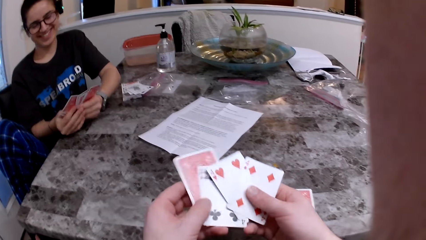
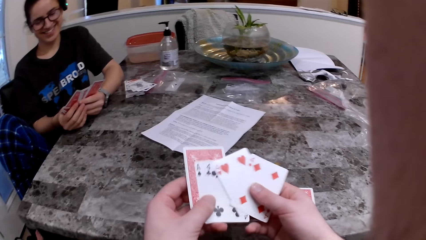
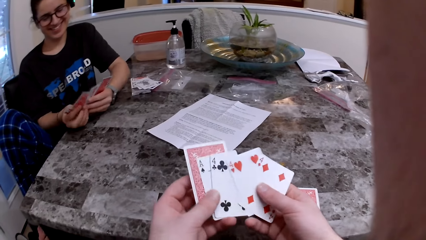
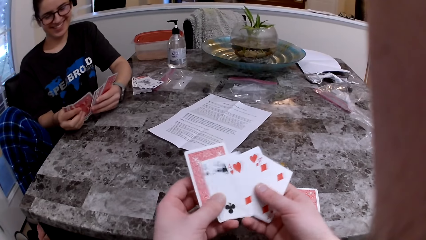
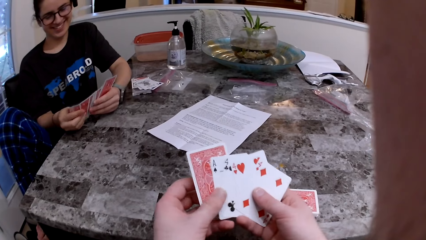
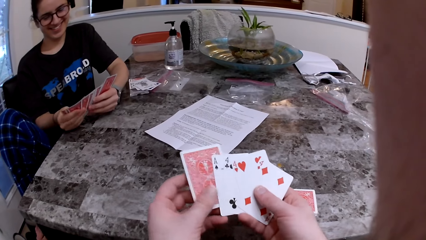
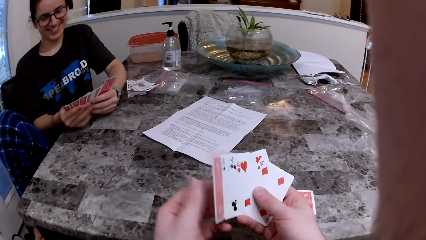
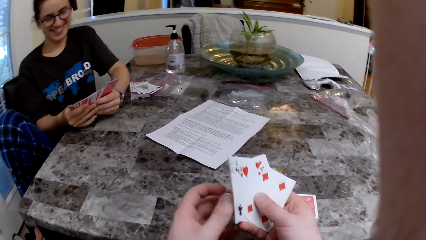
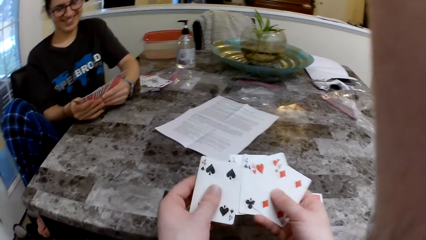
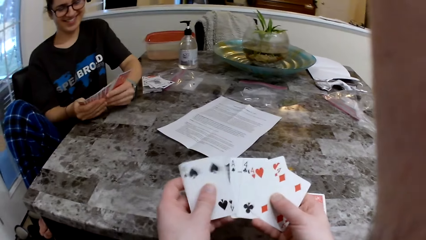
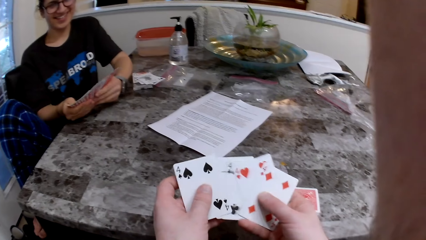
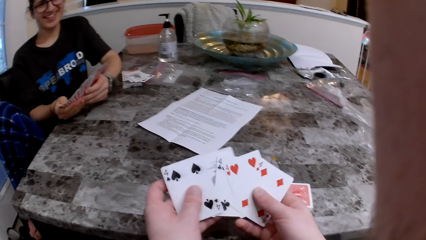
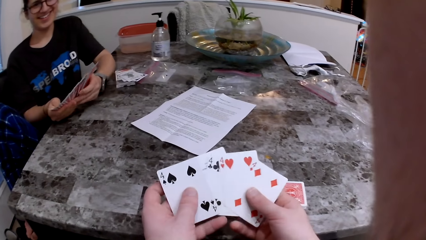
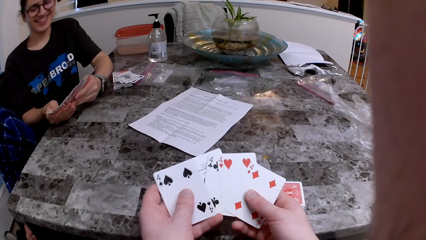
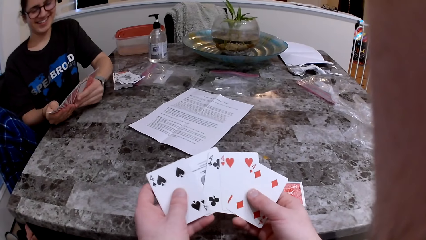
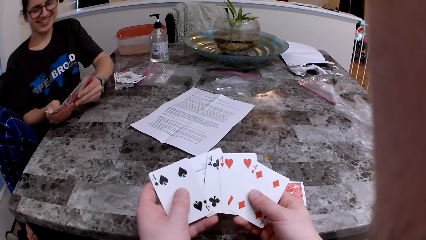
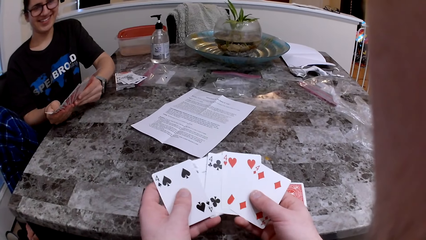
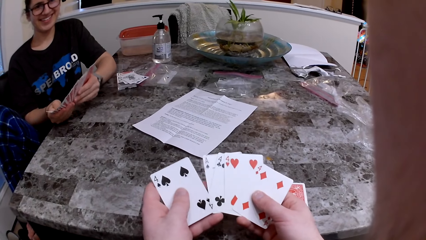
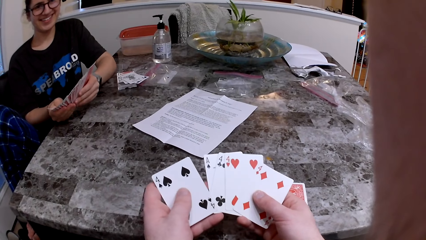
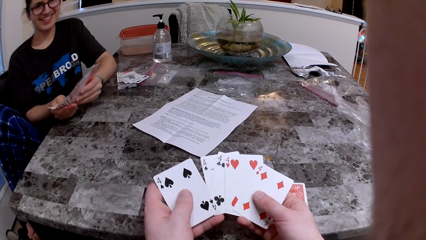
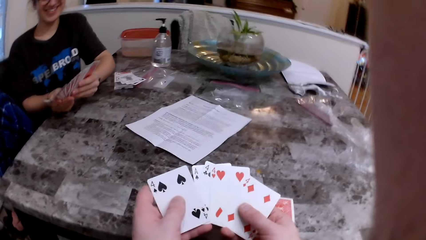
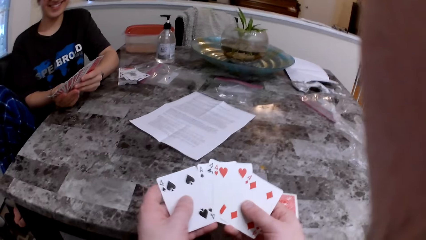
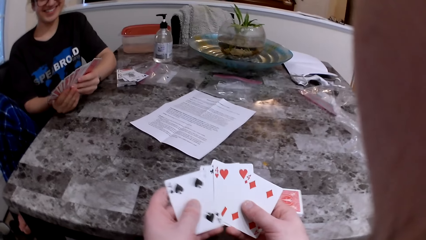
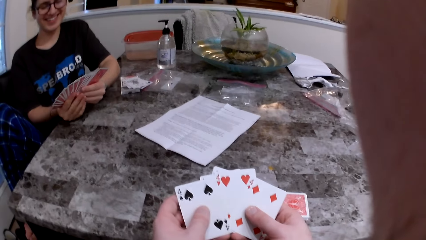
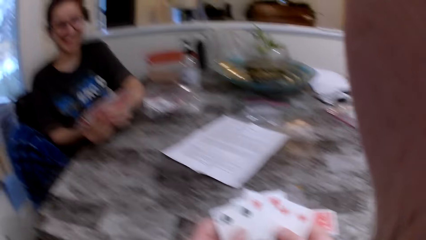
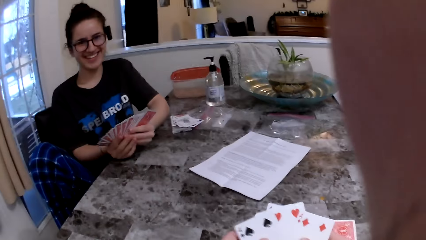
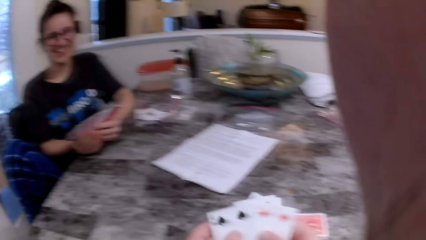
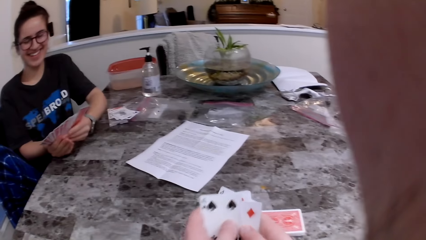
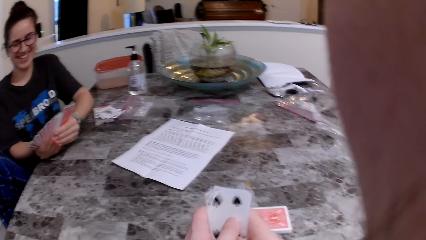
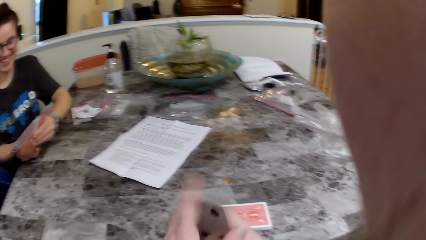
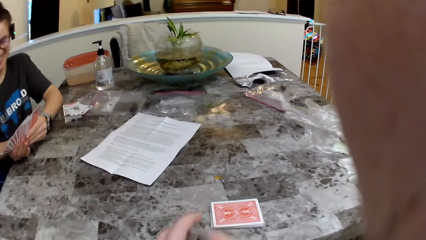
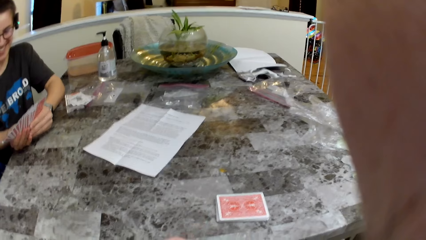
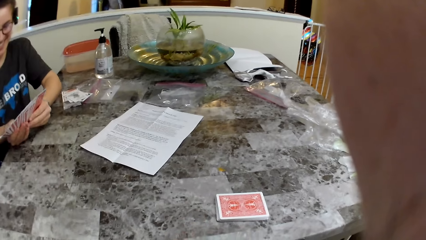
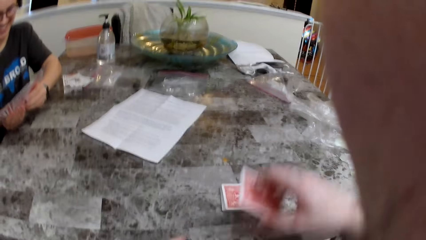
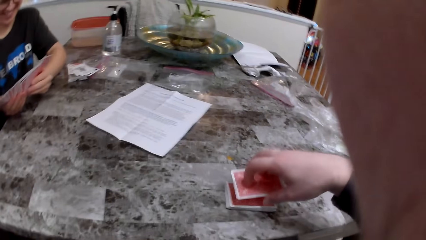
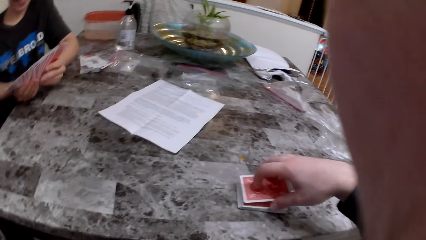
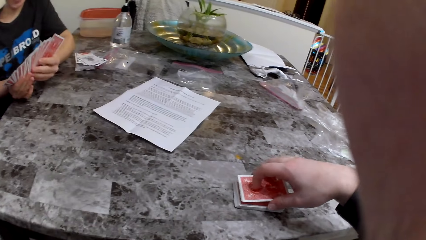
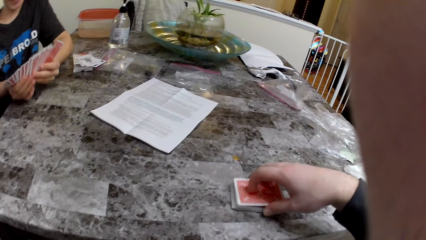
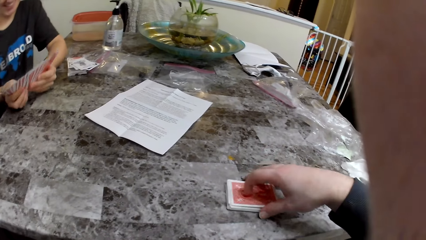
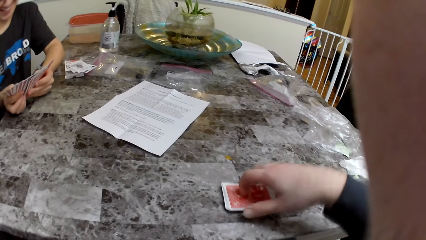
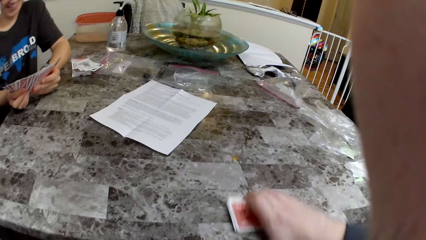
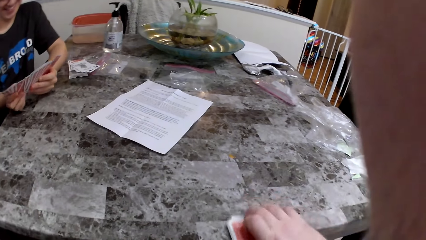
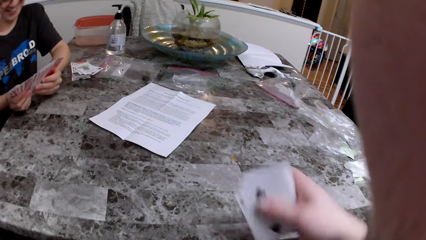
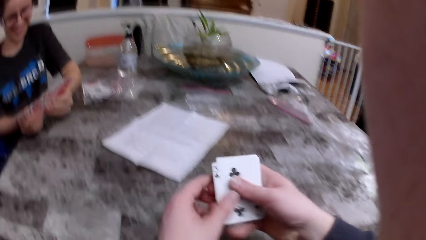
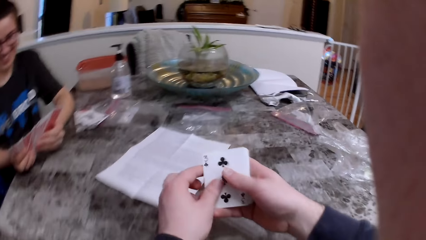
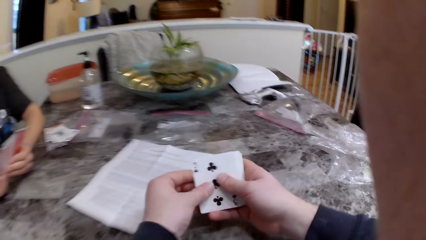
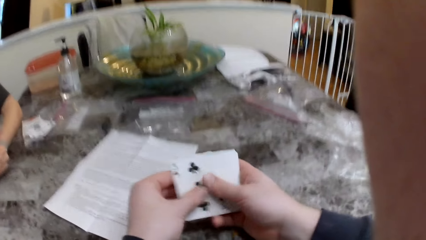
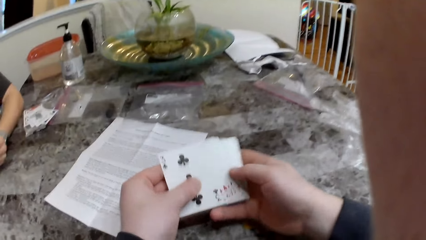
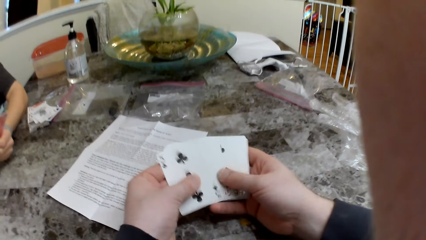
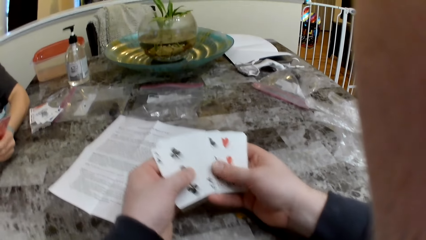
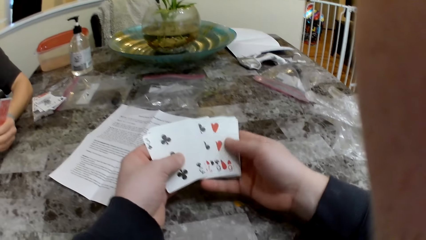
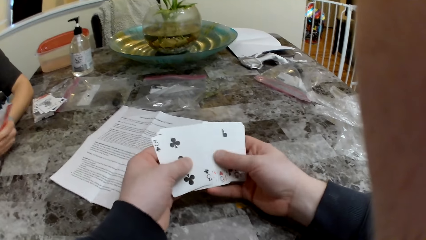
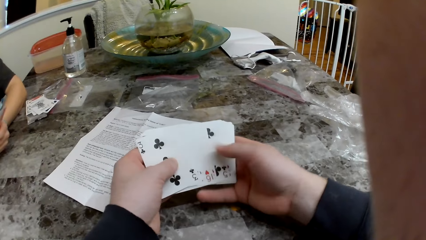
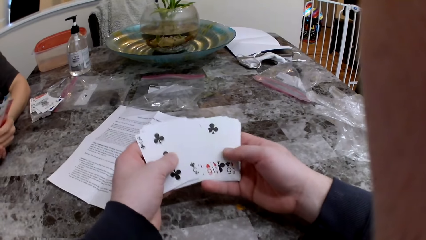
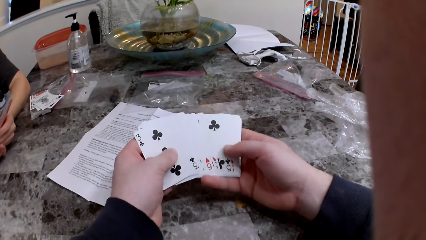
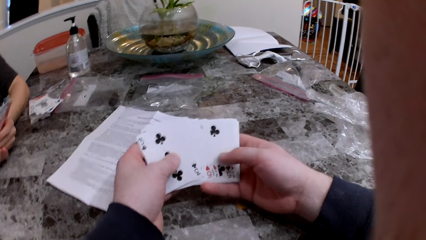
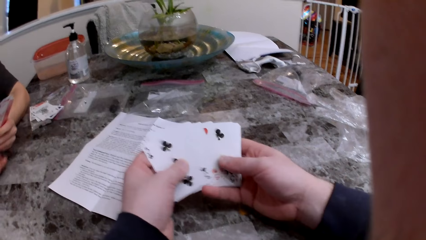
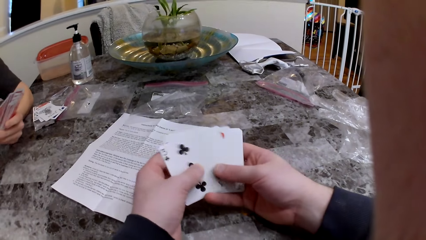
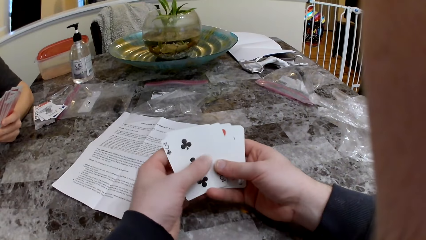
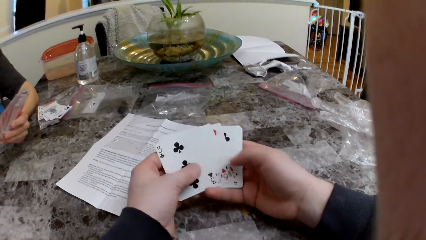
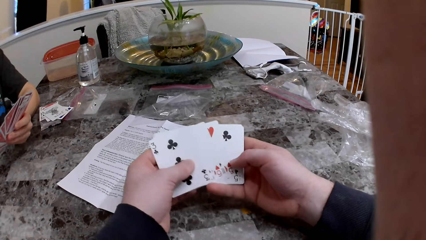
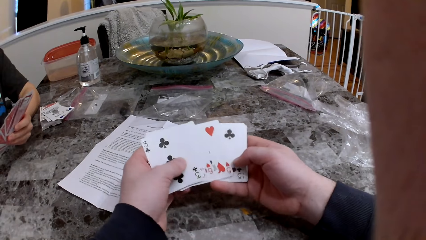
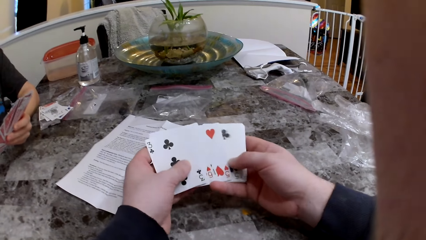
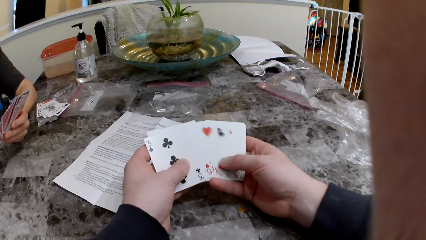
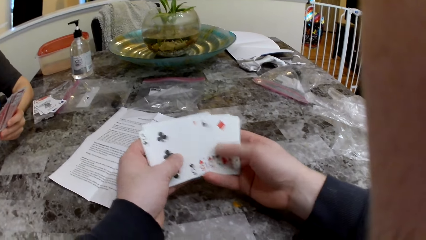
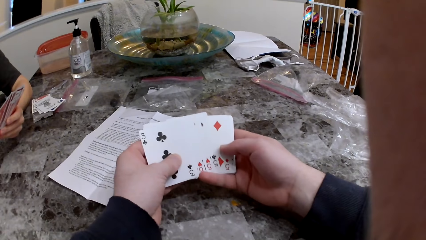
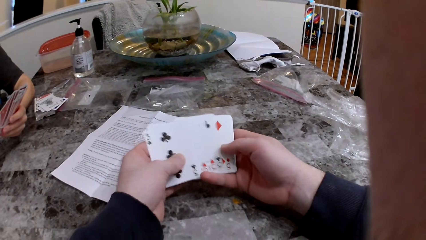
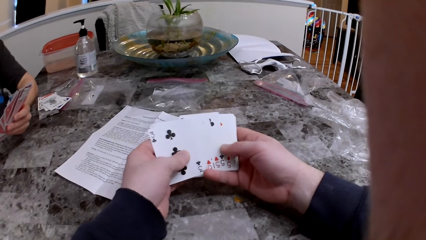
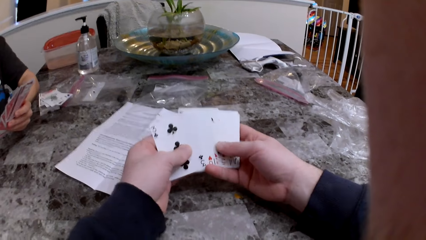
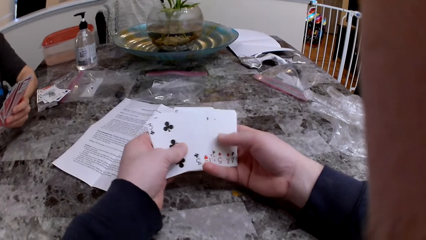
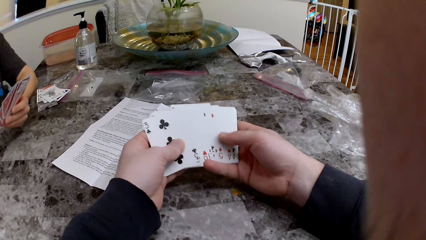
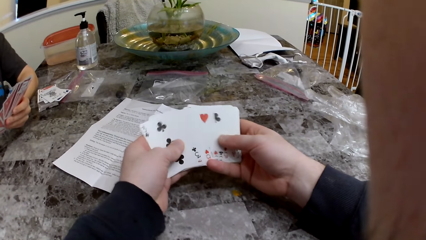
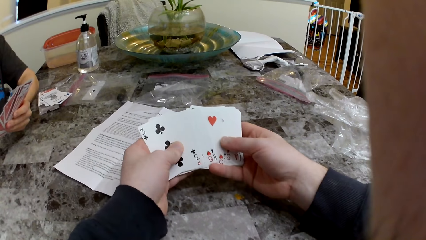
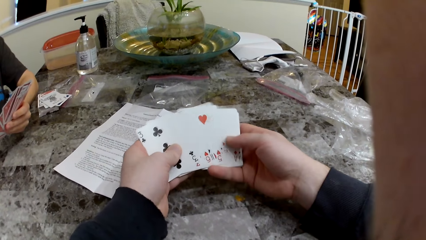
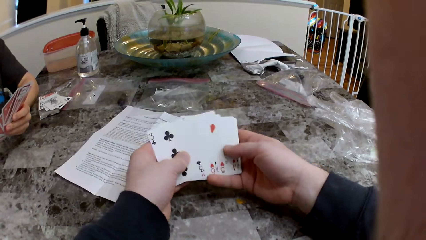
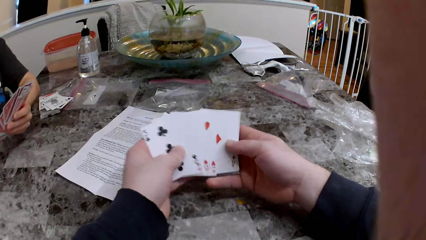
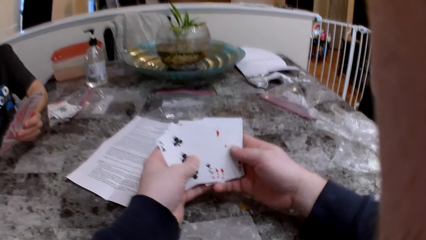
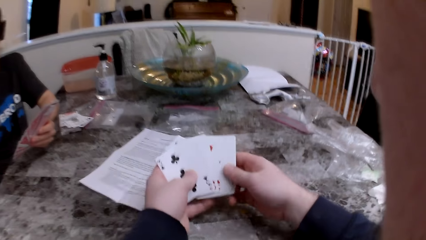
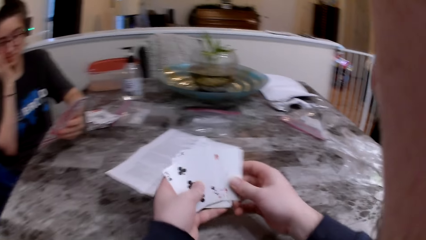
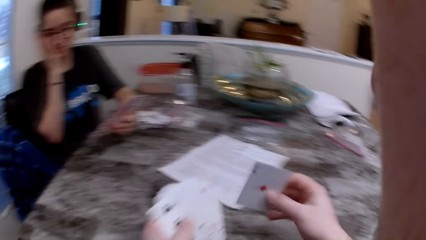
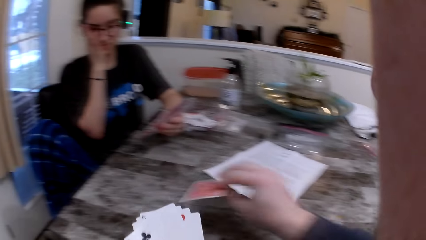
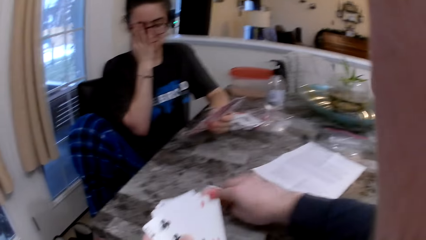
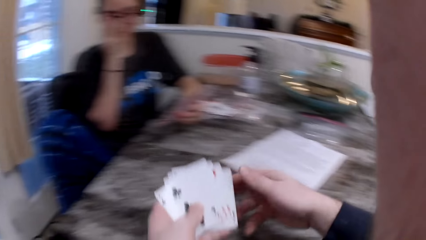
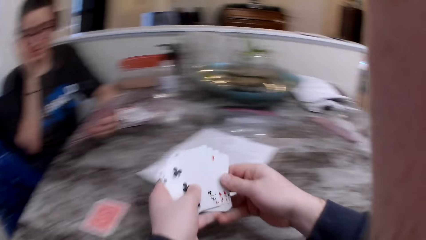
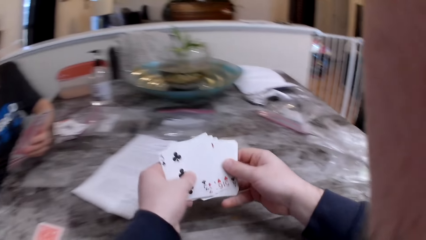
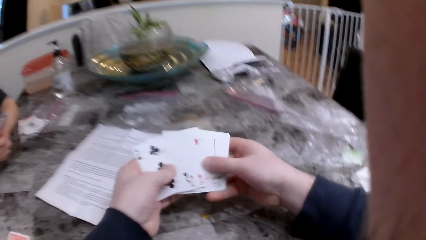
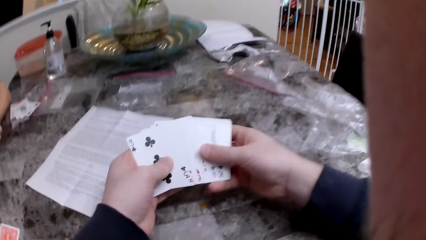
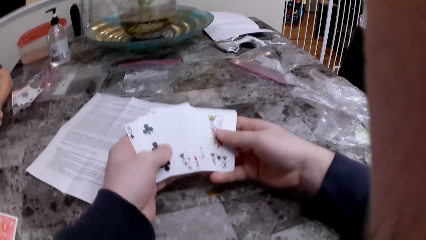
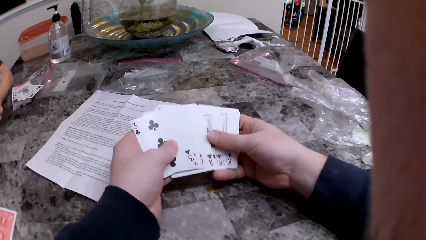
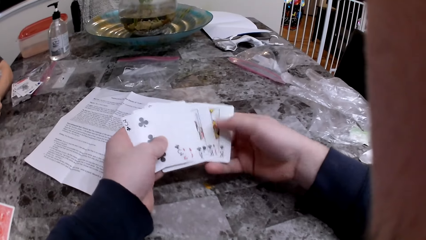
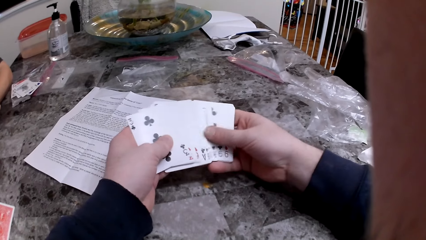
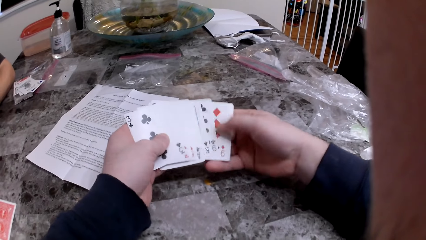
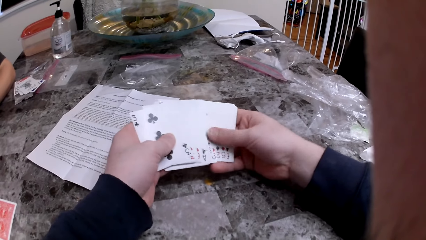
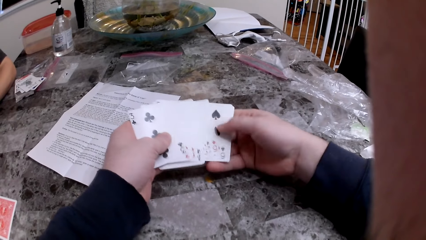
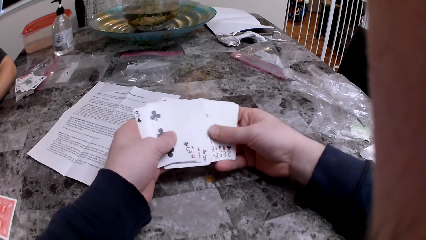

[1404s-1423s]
The camera wearer checks the cards. They put the cards on the table, pick up the cards from the table, and check the cards. They put a card on the table.
